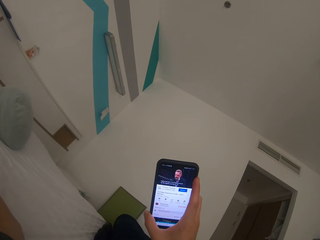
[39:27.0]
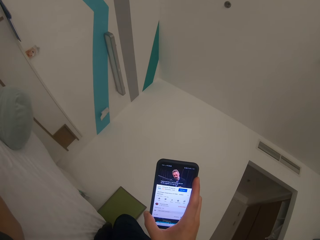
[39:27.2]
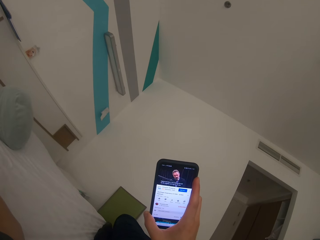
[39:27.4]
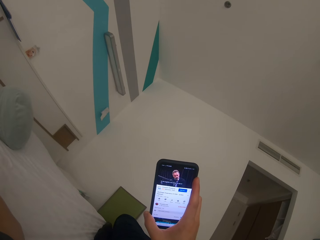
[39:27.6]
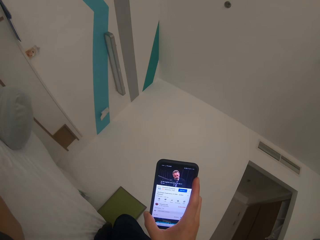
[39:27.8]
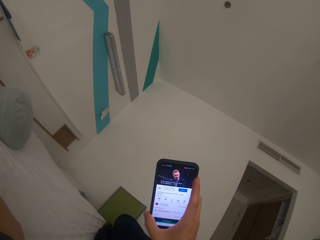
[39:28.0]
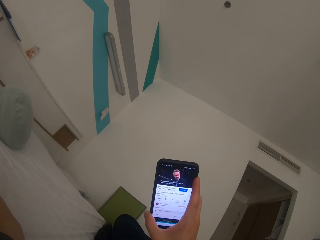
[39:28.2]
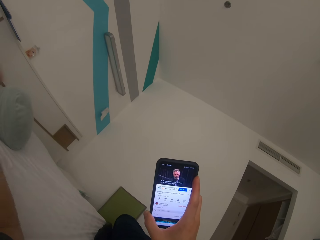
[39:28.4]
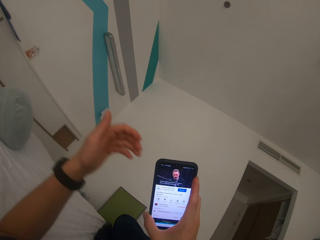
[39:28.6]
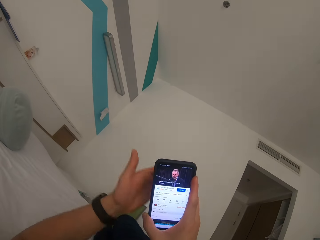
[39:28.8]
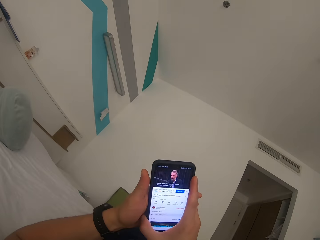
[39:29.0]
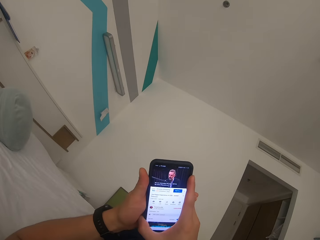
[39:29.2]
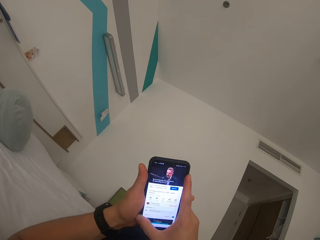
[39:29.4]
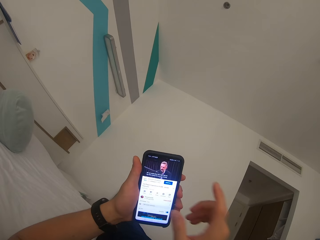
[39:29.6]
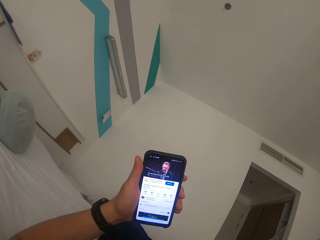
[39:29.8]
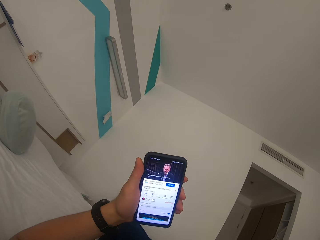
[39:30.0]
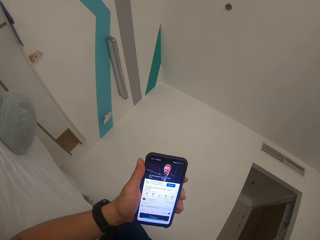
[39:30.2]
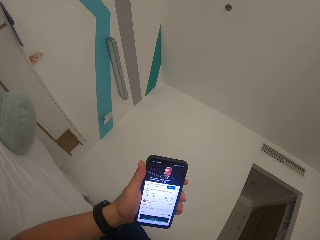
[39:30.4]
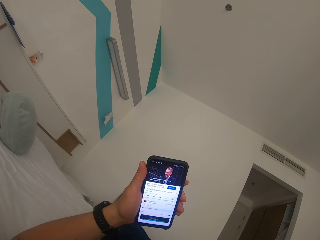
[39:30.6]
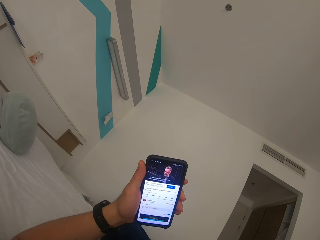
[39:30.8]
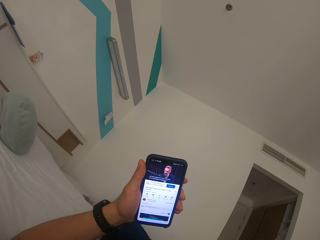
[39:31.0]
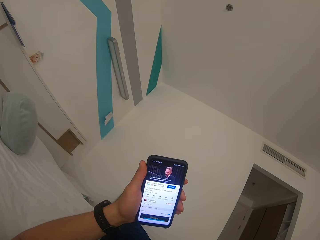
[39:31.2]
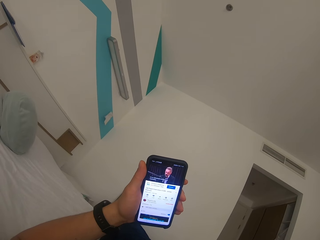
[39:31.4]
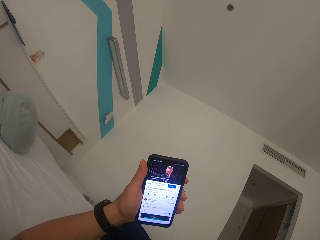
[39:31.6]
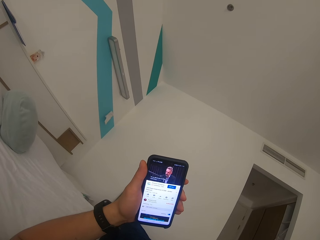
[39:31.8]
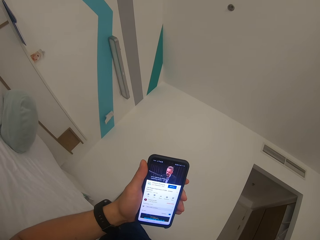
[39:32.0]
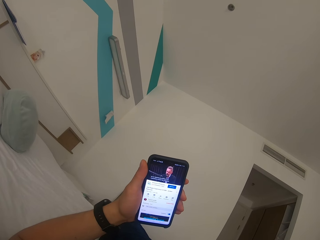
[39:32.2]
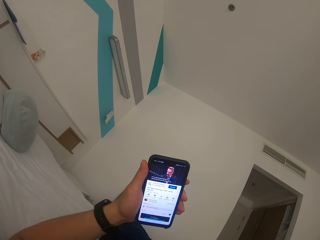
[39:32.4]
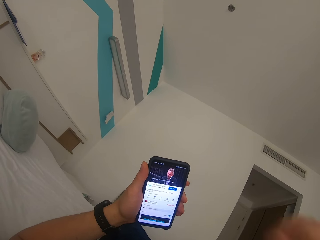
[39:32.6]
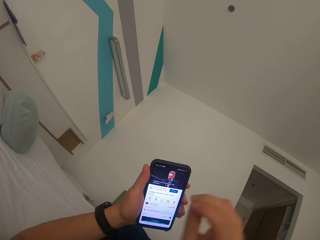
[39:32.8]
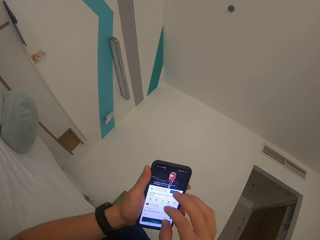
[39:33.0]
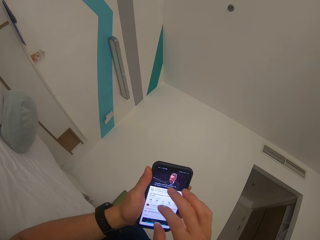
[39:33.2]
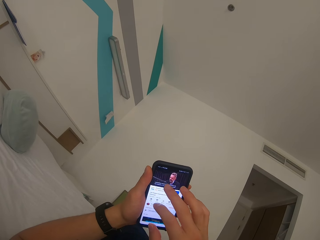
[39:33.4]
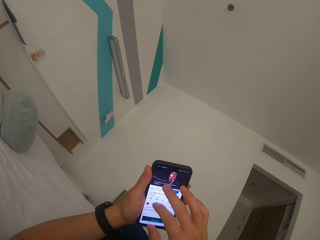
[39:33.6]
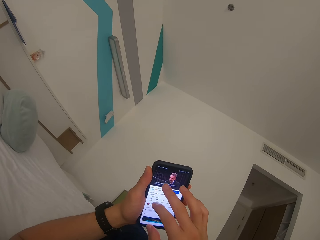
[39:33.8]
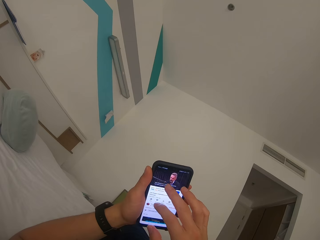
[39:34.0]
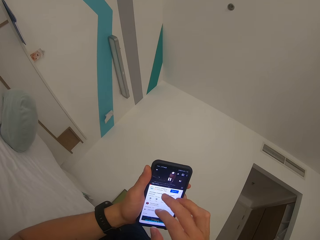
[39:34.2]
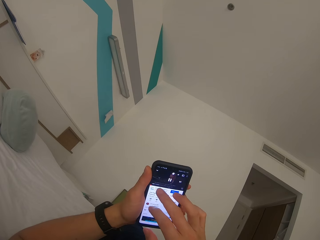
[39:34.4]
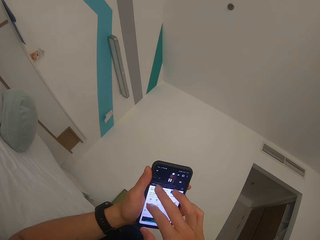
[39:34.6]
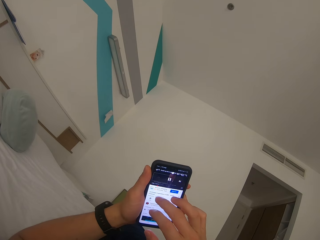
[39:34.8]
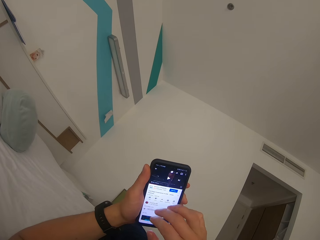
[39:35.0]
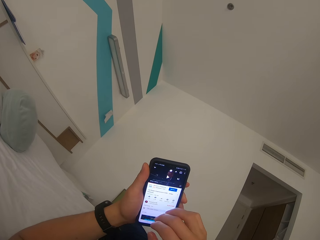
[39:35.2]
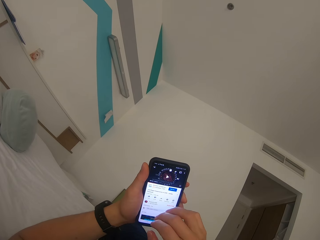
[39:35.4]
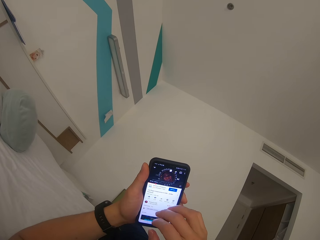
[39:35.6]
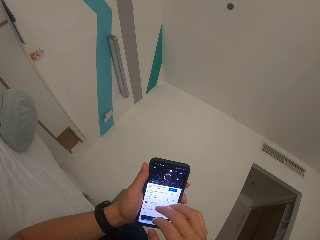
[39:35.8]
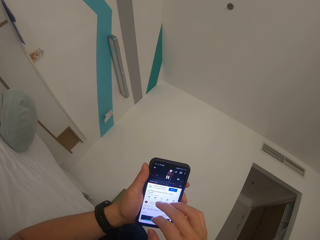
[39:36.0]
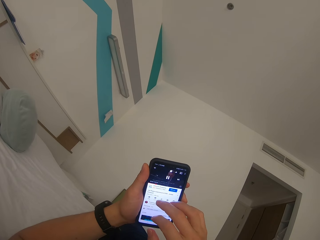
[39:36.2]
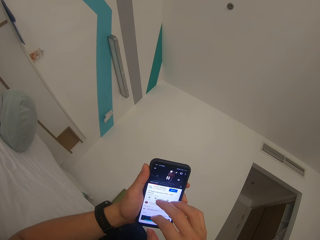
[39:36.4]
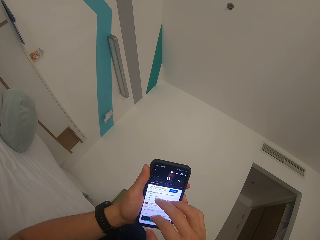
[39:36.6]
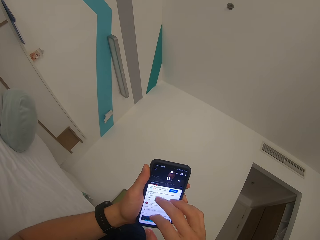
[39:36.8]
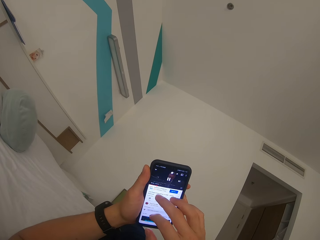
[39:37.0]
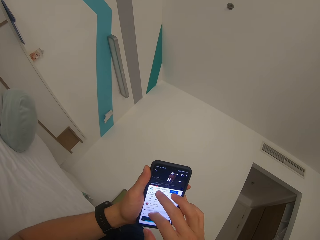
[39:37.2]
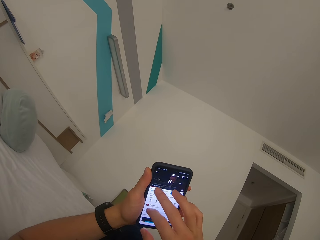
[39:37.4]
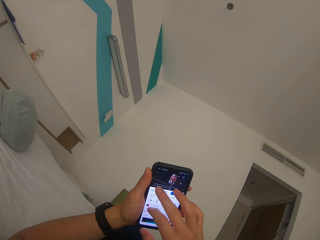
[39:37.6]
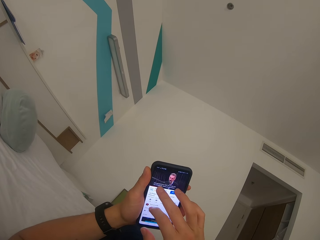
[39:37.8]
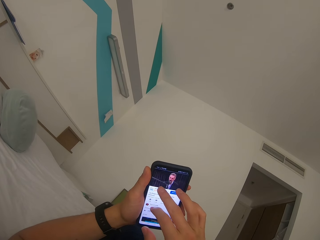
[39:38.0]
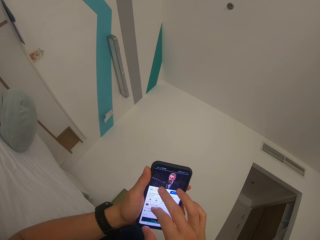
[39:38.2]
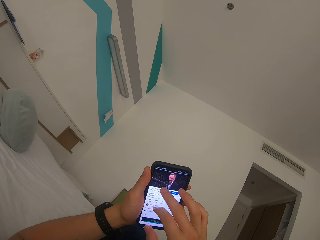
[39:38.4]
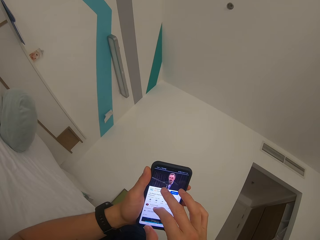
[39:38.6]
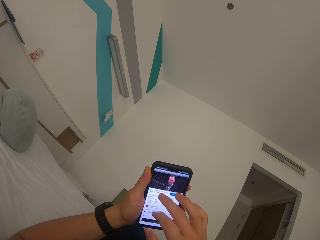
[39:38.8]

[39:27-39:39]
The camera wearer withdraws the left hand from something and holds the mobile phone with the left hand. They raise the right hand towards something. They watch video on the mobile phone. They withdraw the right hand from something. They operate the phone. They scroll the mobile phone.

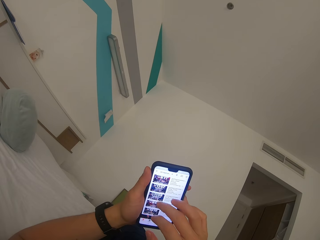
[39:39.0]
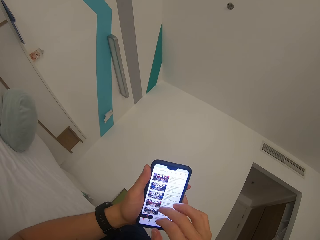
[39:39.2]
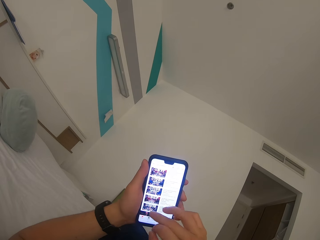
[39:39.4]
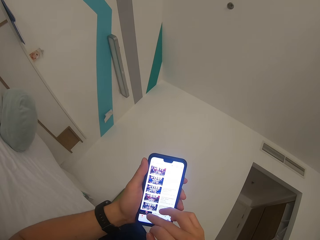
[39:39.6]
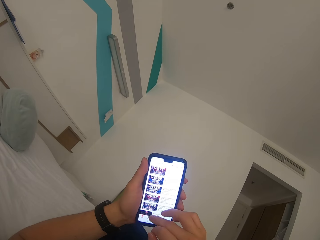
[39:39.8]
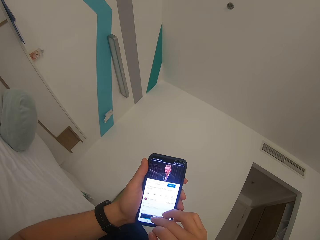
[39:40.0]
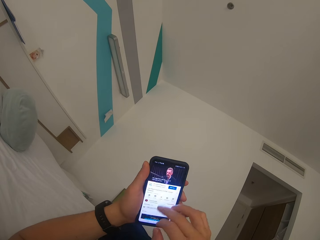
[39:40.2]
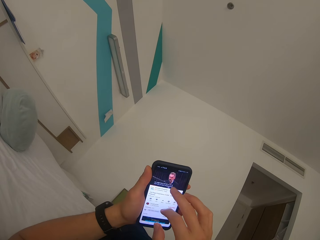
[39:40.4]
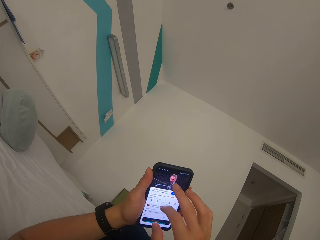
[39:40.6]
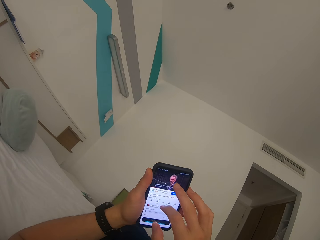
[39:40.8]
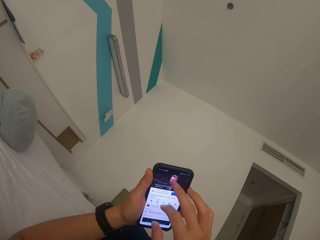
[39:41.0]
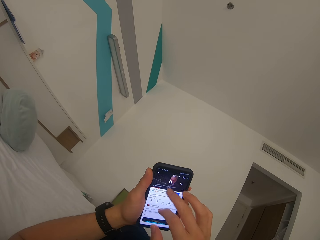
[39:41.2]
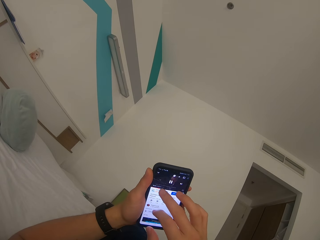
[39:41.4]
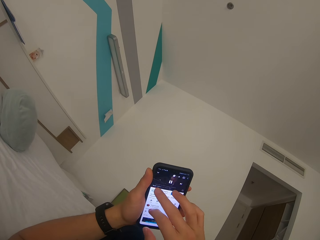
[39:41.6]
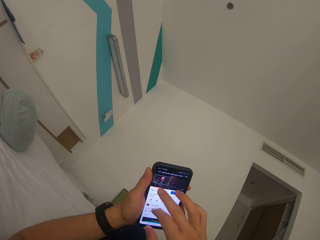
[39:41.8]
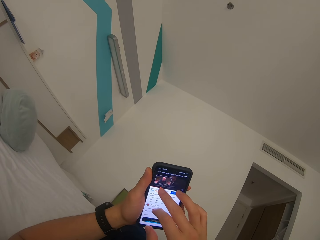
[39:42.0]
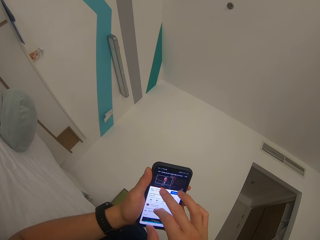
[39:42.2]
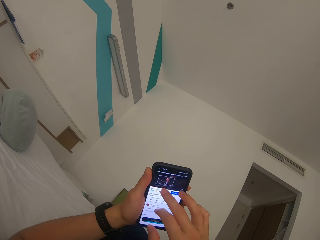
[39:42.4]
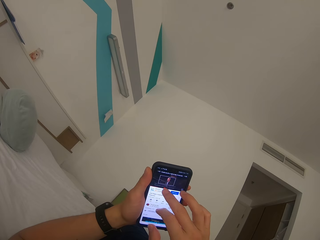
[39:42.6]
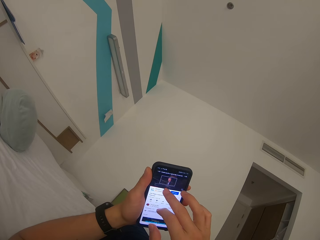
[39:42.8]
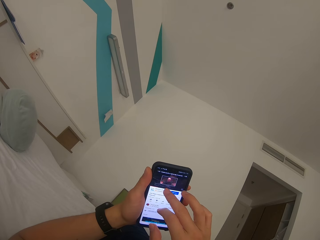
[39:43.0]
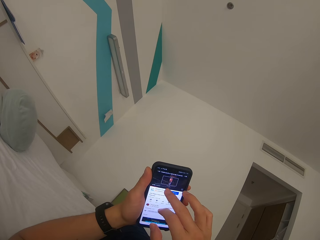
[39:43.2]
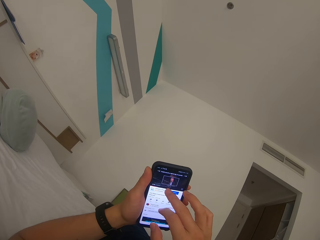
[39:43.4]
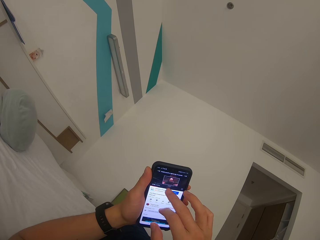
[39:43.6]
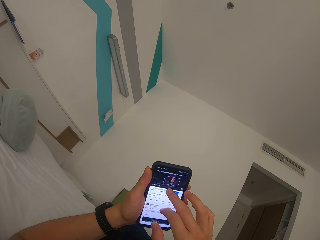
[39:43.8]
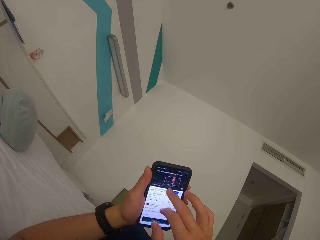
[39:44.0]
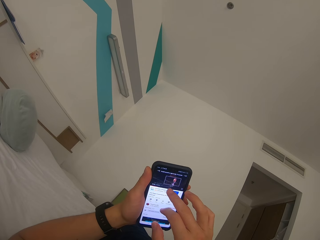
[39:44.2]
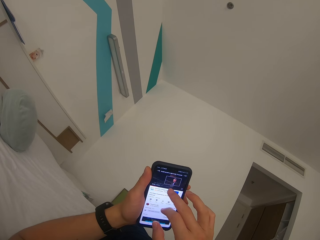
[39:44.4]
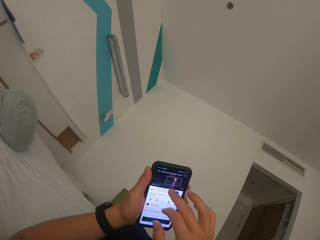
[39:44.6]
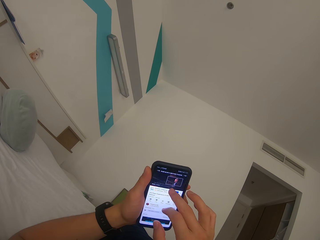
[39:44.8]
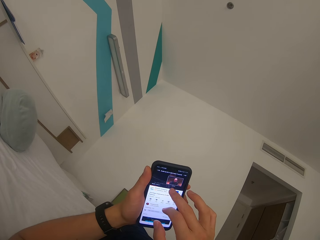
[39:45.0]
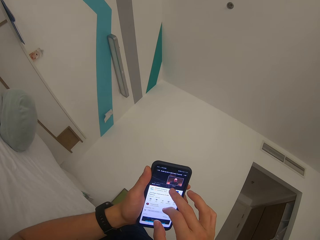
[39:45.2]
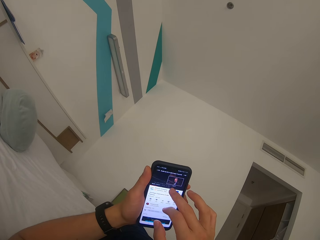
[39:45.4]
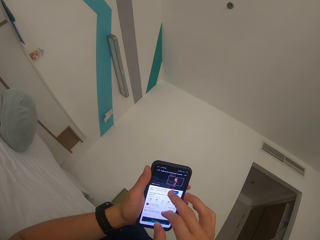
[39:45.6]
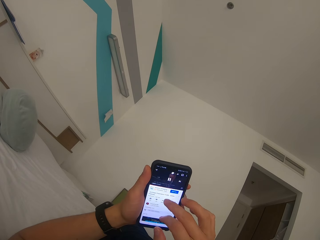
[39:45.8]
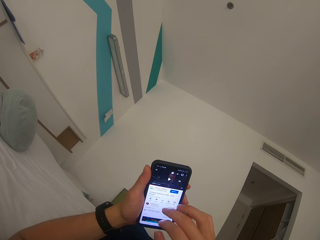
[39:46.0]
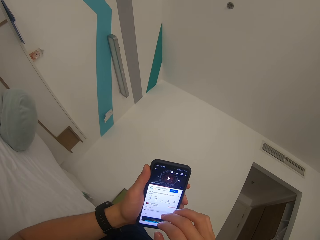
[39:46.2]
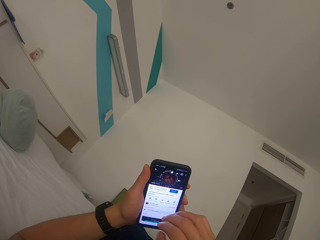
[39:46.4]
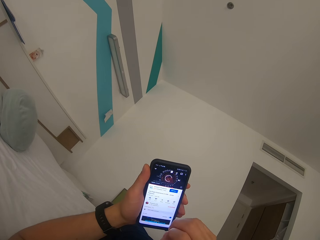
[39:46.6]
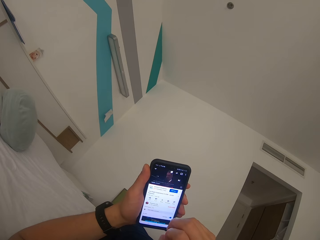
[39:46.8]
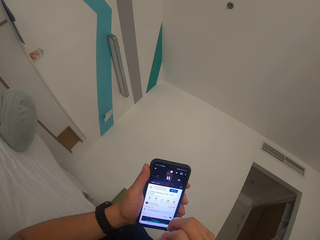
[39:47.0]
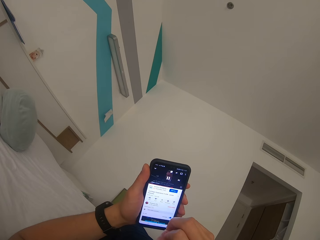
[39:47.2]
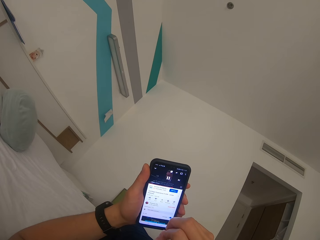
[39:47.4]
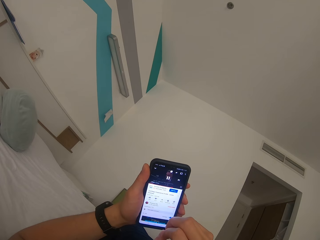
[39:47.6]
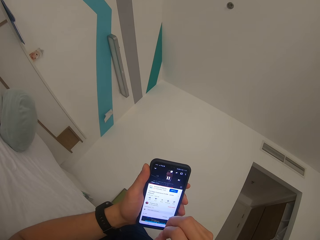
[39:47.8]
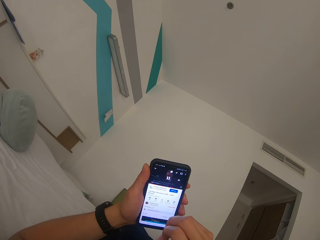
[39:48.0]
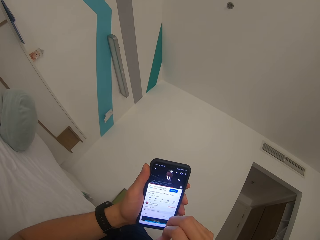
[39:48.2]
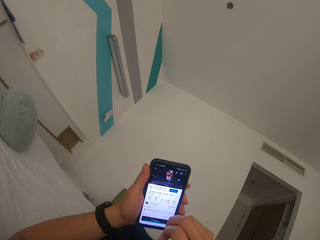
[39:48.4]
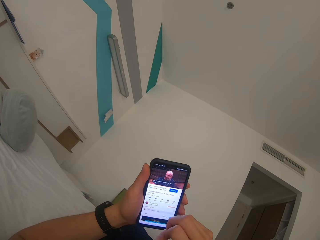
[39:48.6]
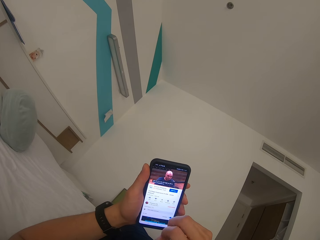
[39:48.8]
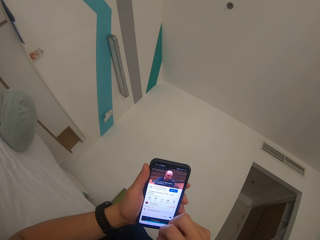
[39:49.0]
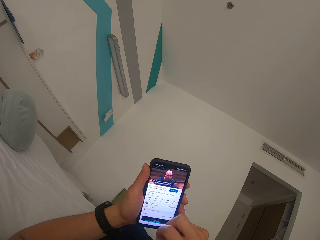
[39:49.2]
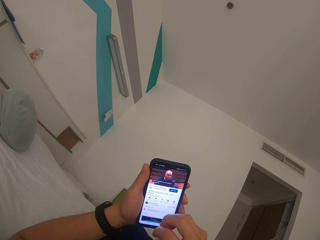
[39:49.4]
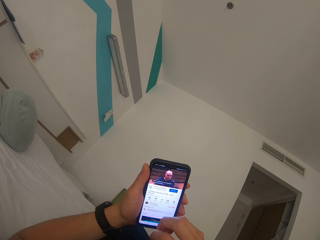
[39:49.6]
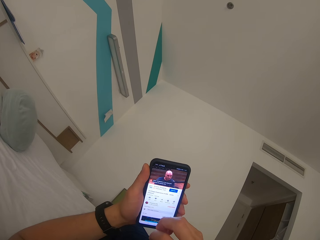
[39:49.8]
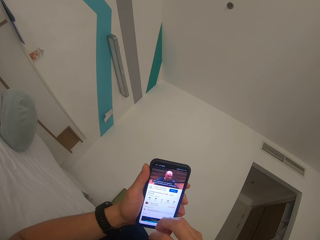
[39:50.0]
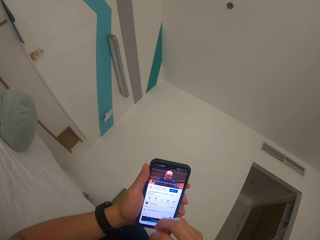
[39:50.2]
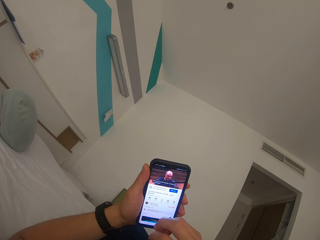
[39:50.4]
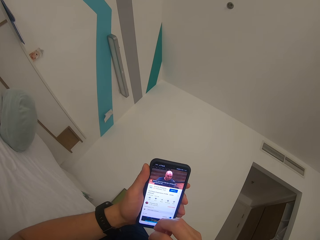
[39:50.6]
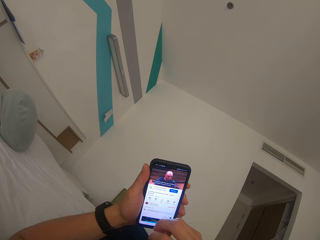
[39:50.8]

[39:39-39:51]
The camera wearer watches on the phone.
